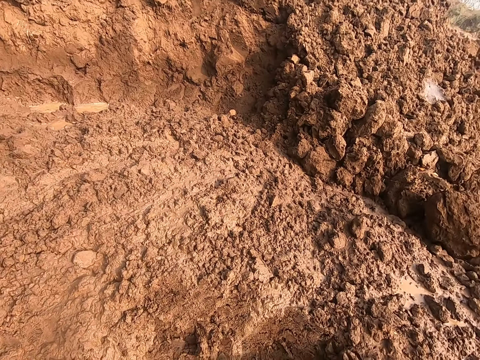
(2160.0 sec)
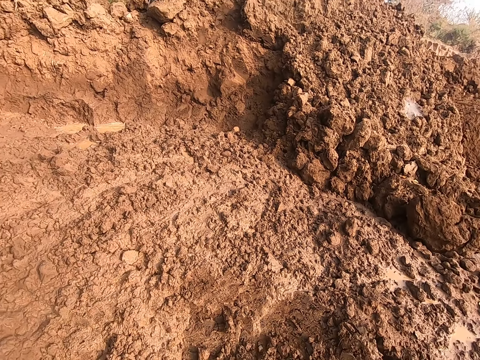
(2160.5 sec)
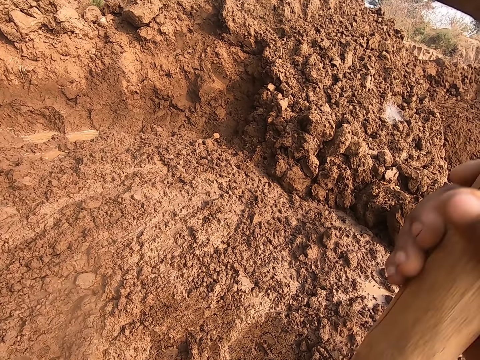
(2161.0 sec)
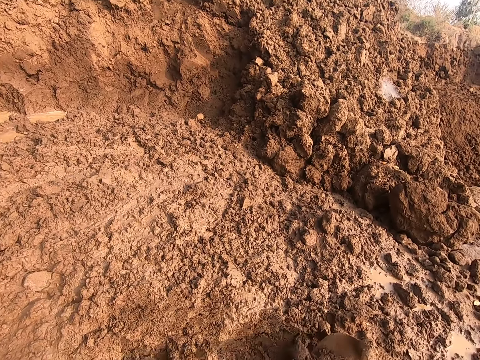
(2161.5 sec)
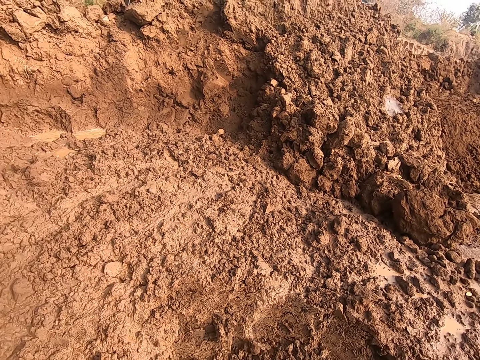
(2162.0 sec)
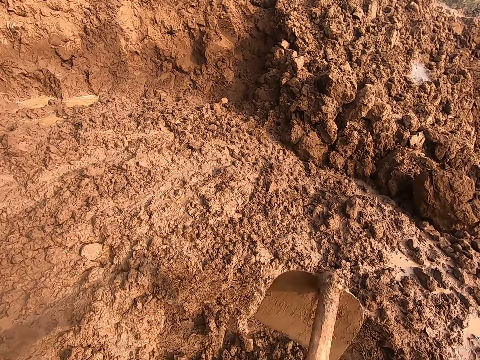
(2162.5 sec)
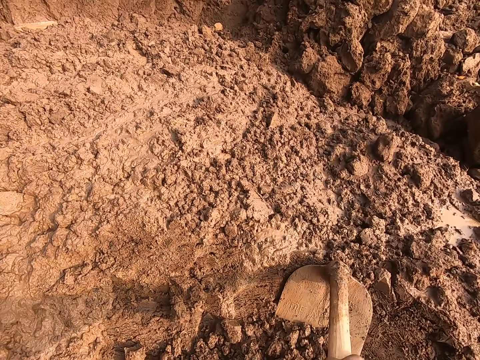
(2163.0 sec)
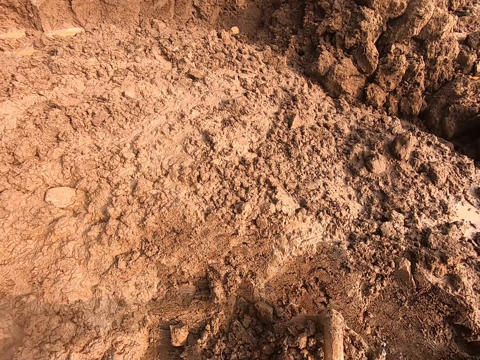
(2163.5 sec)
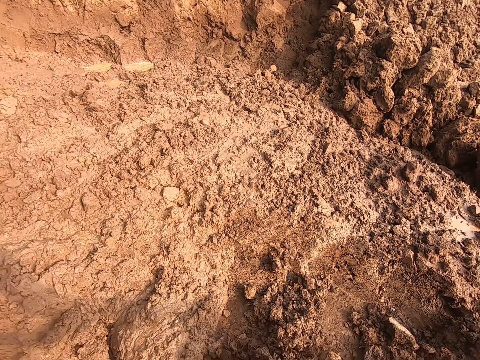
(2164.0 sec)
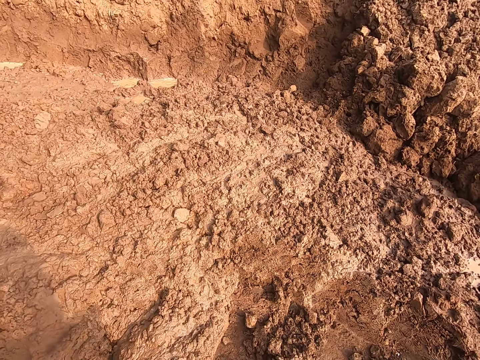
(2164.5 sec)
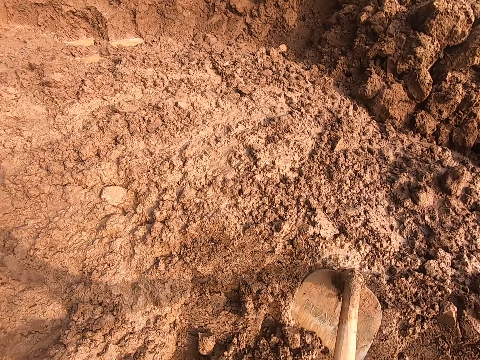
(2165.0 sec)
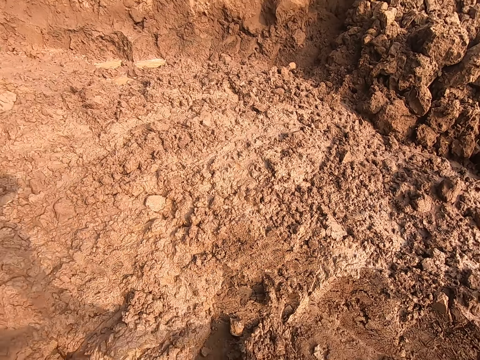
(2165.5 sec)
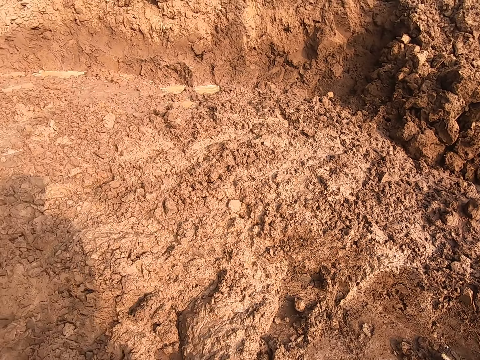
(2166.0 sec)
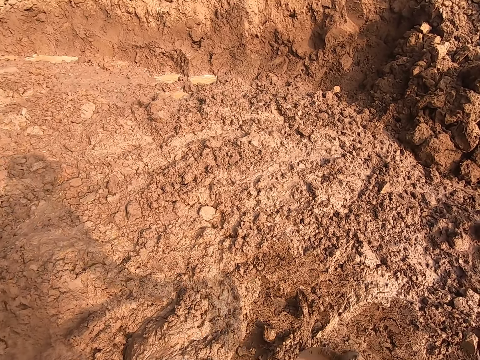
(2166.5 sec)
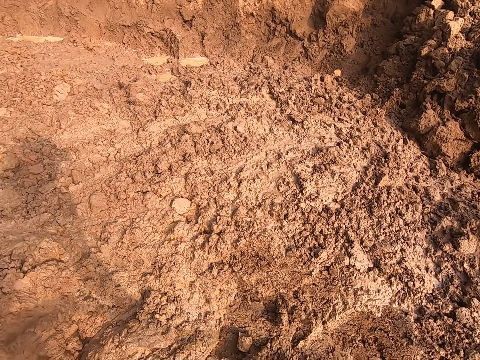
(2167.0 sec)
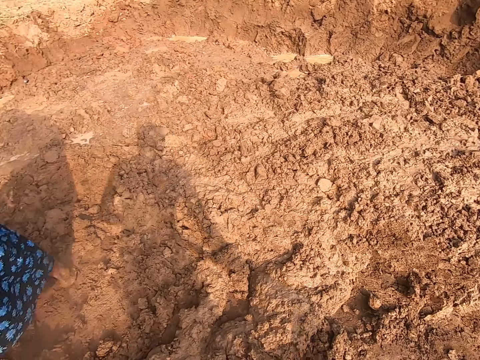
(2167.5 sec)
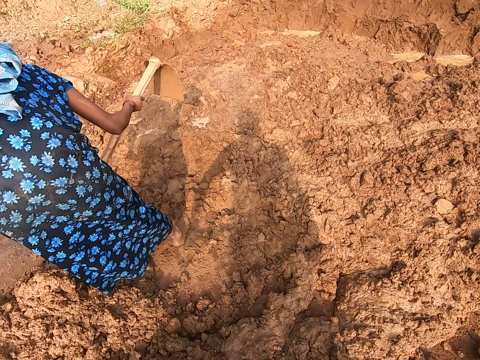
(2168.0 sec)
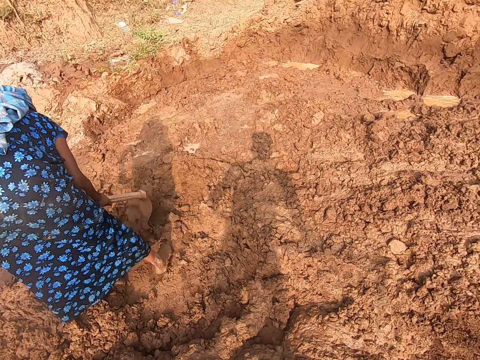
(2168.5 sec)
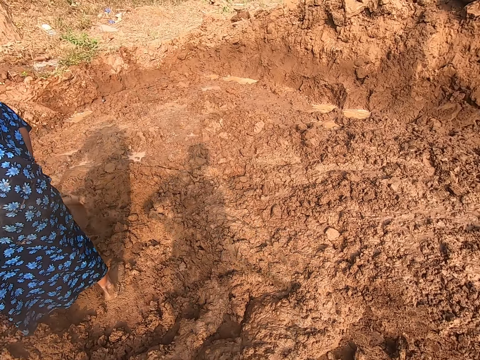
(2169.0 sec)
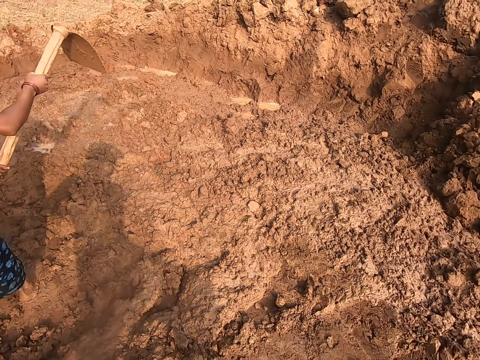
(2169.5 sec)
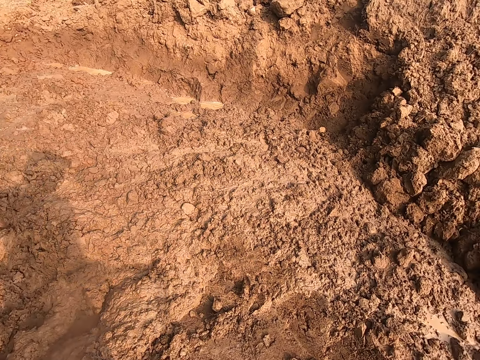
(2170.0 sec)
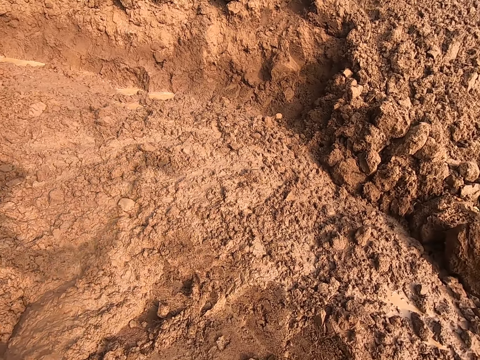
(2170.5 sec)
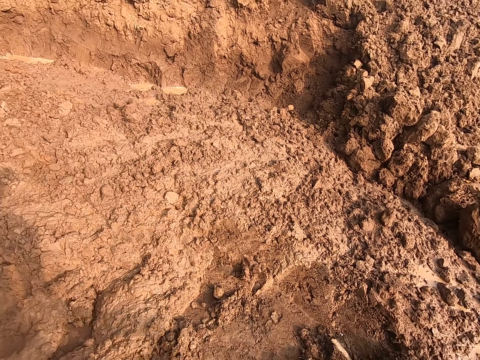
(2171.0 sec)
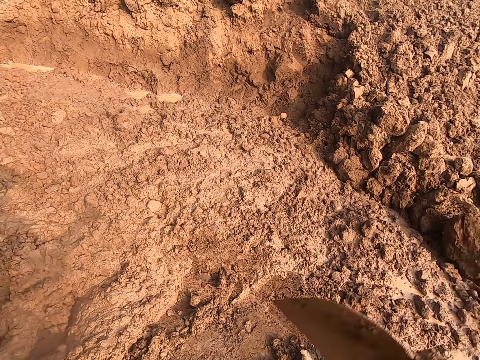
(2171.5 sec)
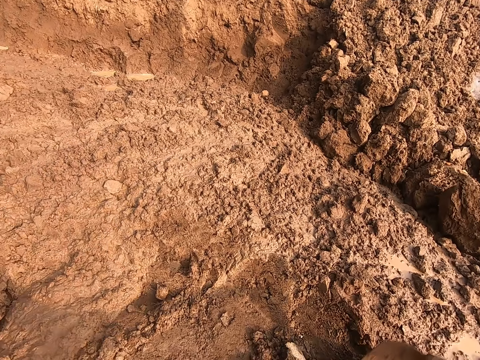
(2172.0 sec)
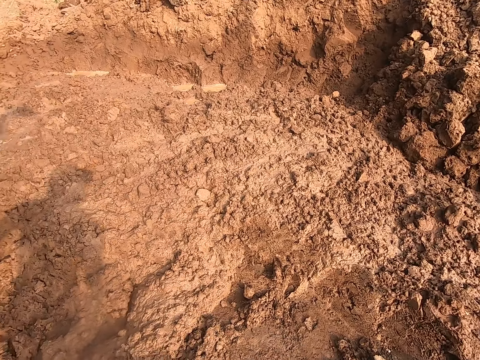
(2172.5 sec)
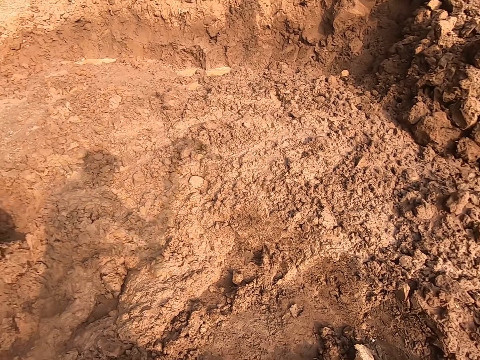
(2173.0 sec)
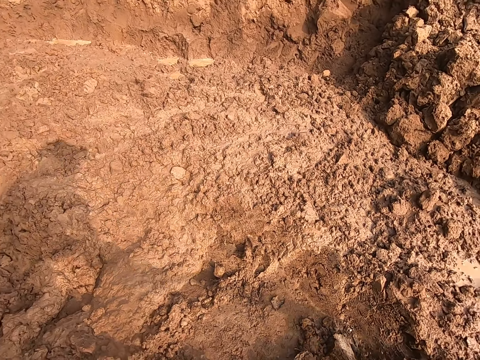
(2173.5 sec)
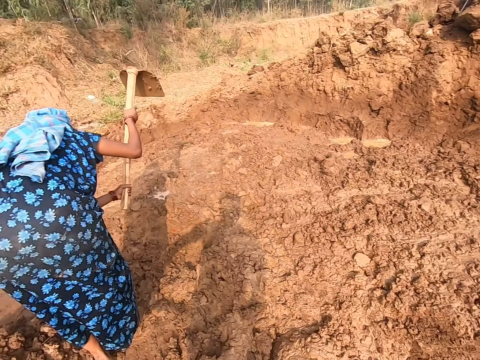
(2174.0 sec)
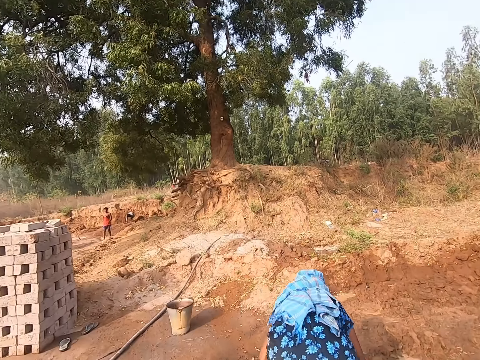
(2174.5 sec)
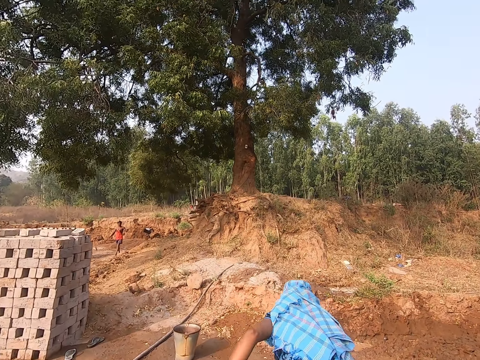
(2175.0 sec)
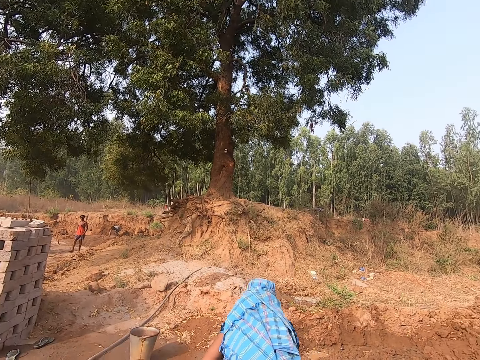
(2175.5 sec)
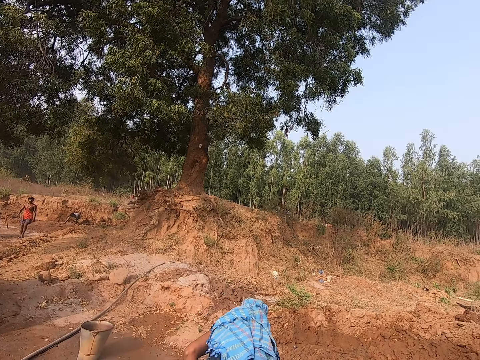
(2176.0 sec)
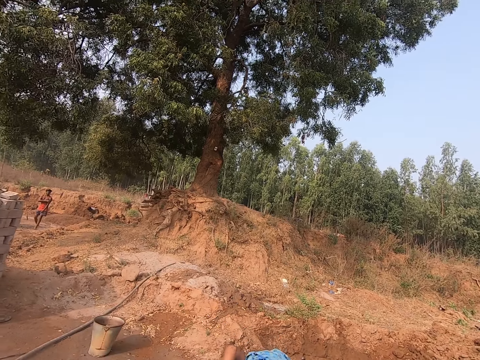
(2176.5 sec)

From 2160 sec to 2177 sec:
The woman packs sand from the ground with the hoe in both hands. The camera wearer packs sand from the ground with the hoe in both hands. They pack sand from the ground with the hoe in both hands again. The woman packs sand from the ground with the hoe in both hands. The camera wearer interacts with another woman. The first woman packs sand from the ground with the hoe in both hands.

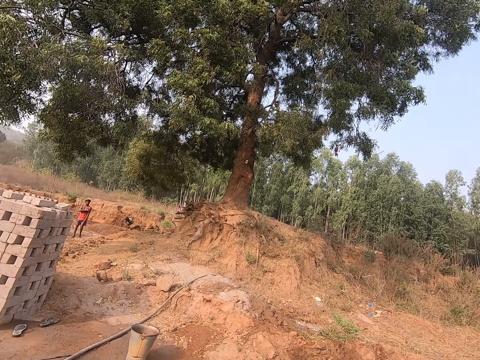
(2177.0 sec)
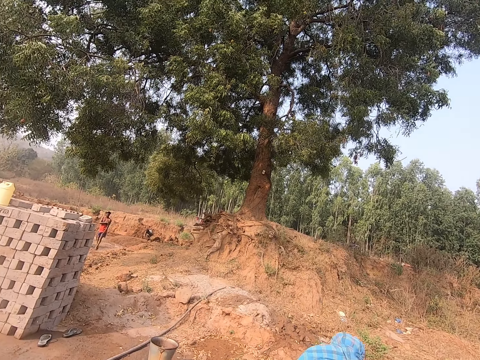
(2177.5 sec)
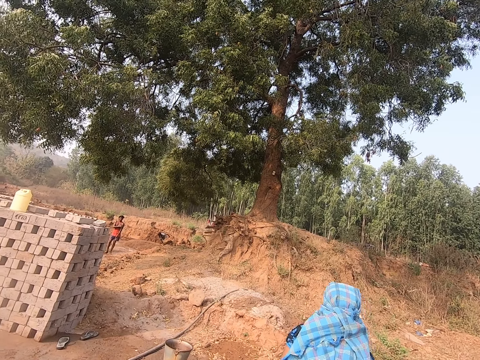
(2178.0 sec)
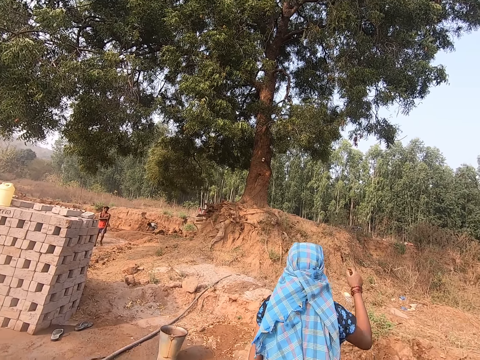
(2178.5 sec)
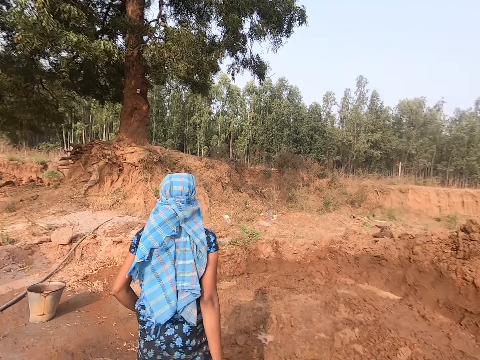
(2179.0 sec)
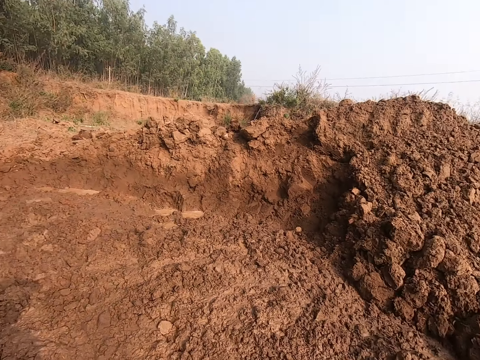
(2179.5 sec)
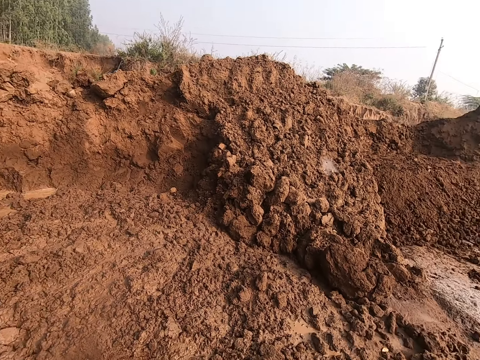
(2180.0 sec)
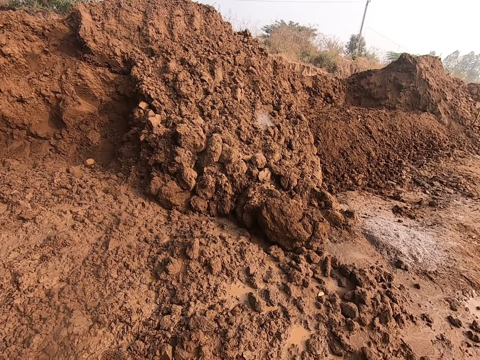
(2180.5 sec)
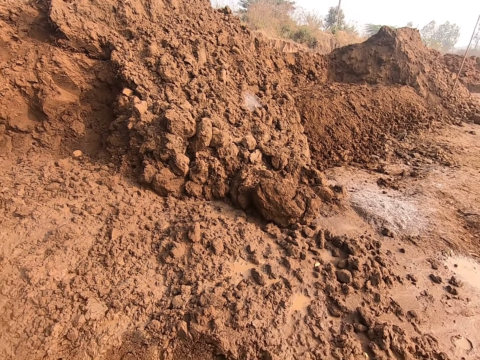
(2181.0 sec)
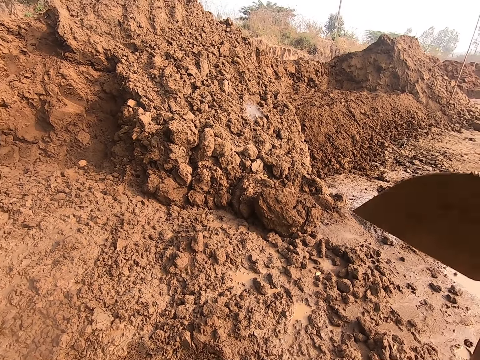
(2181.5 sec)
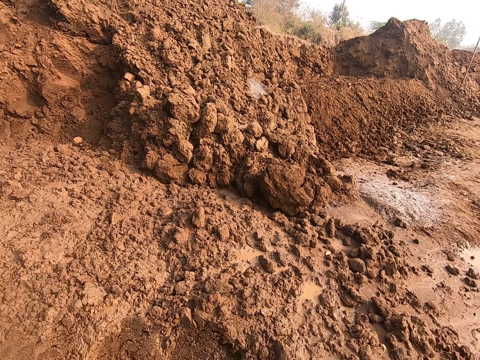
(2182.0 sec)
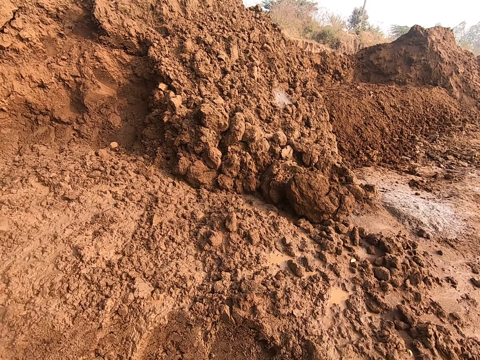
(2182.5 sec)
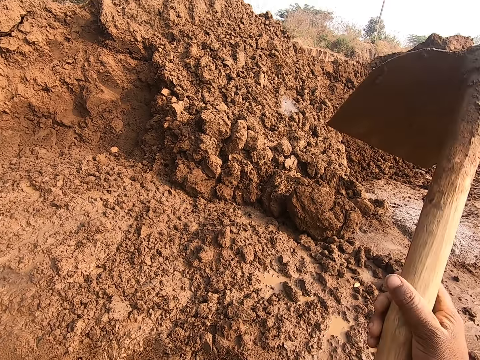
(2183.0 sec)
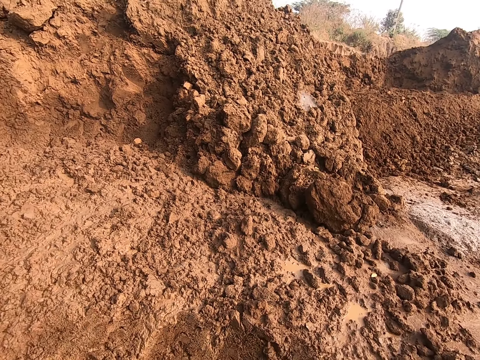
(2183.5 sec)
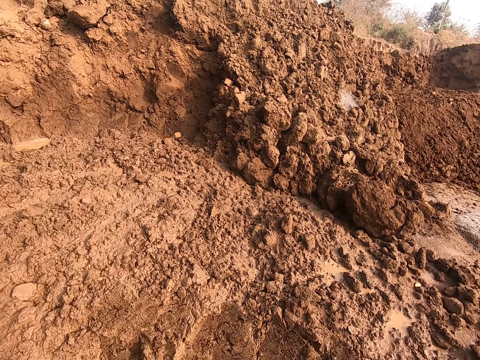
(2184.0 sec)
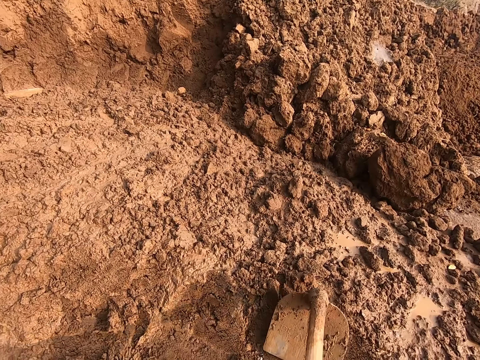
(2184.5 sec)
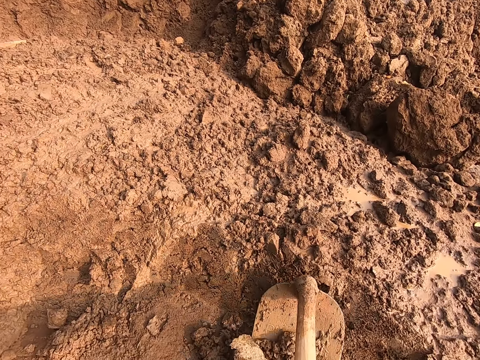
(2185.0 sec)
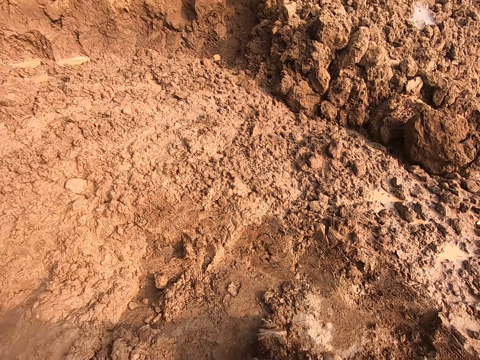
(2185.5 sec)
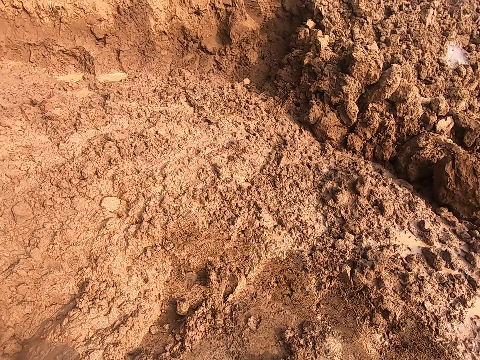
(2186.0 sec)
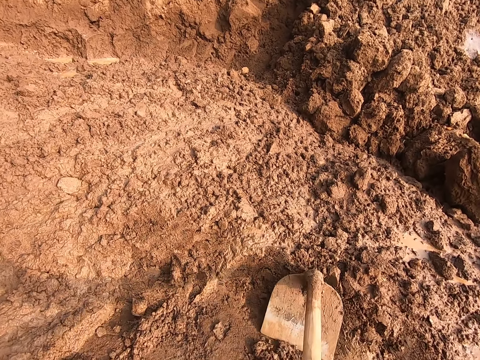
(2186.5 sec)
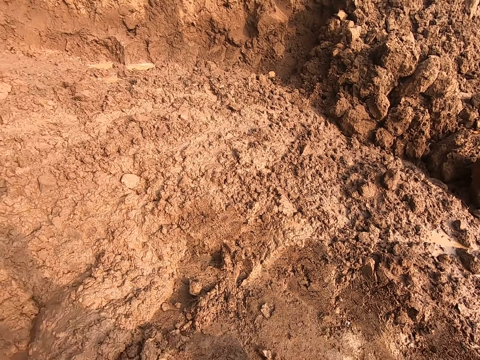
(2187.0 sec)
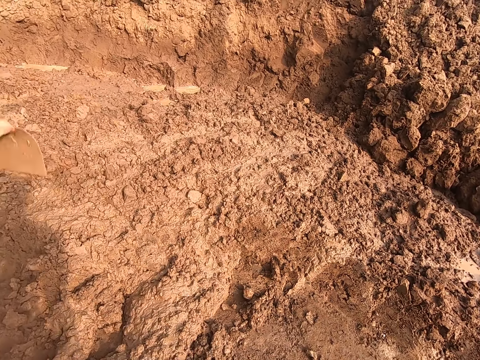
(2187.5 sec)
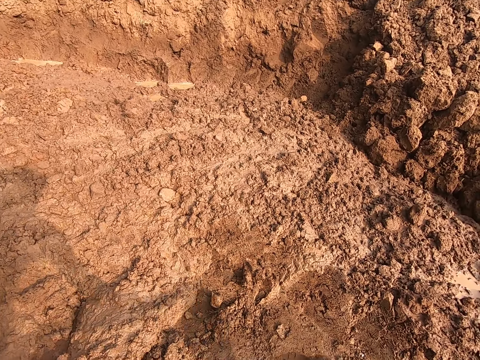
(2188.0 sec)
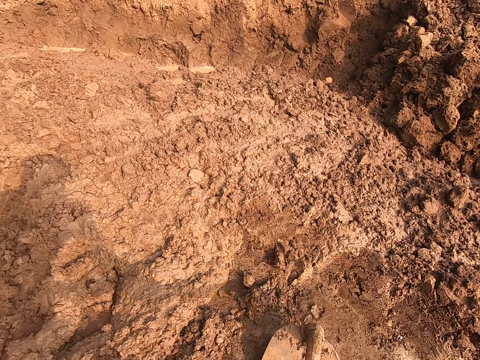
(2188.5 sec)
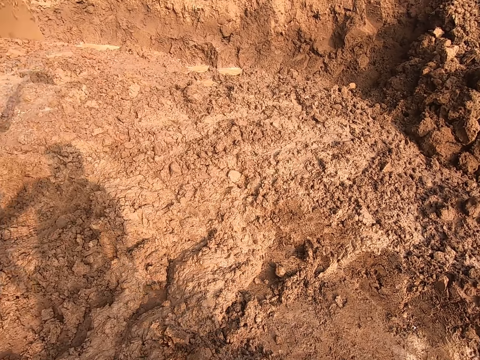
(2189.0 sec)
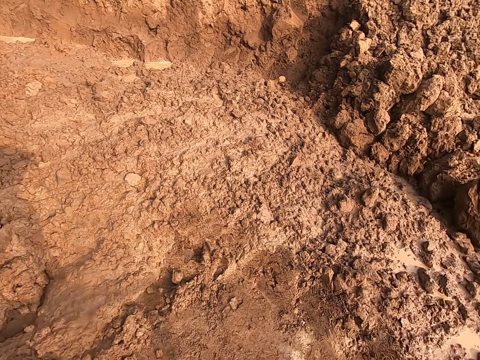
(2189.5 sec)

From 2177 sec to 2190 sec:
The camera wearer dialogues with a person. They dig the ground with a shovel. They gather mud with the hoe. They pull soil with the shovel.
